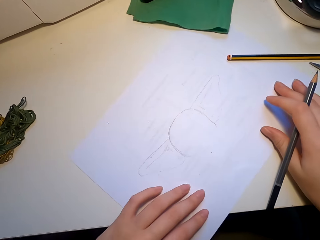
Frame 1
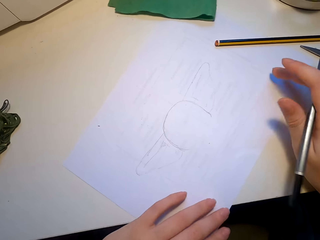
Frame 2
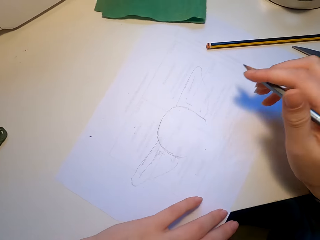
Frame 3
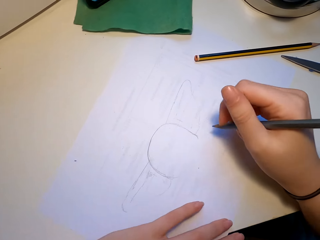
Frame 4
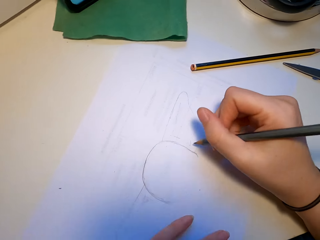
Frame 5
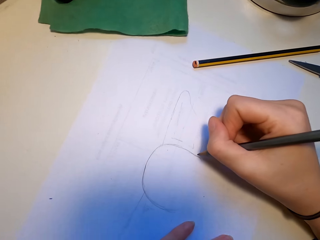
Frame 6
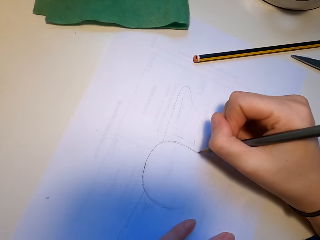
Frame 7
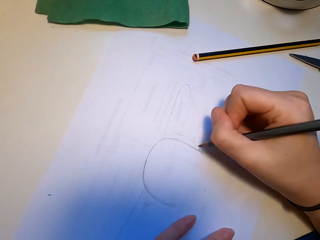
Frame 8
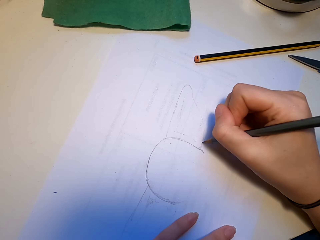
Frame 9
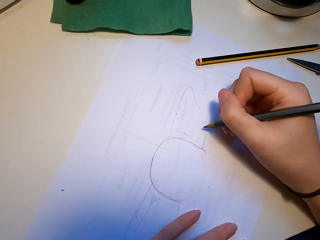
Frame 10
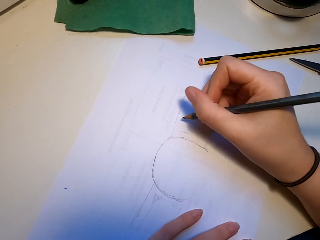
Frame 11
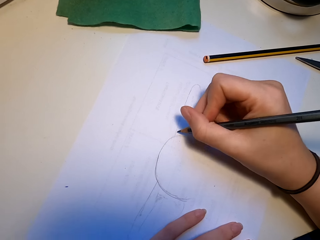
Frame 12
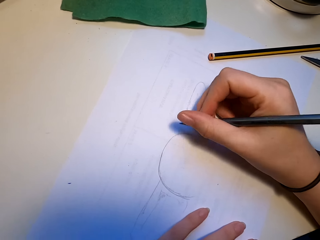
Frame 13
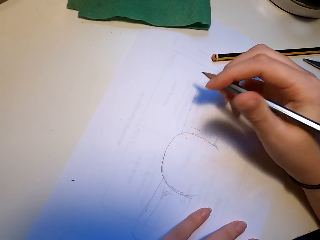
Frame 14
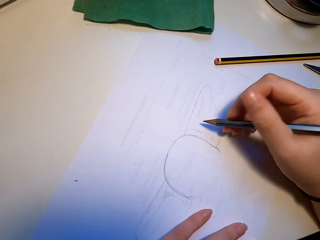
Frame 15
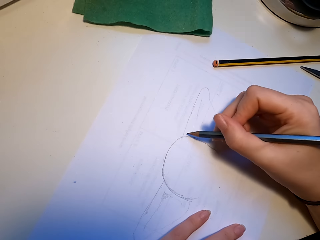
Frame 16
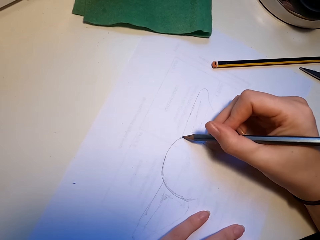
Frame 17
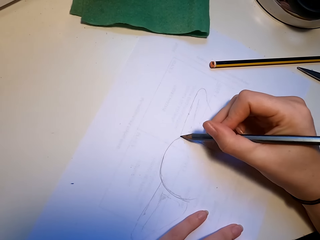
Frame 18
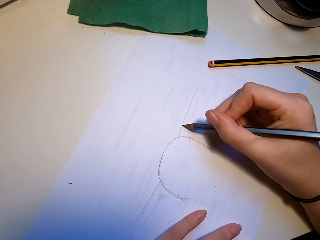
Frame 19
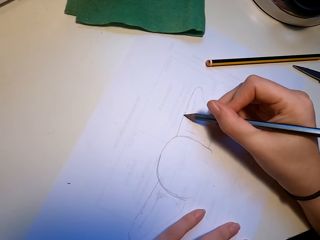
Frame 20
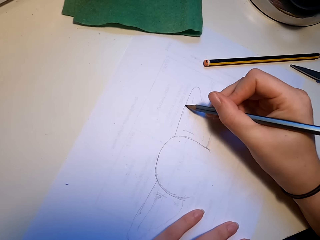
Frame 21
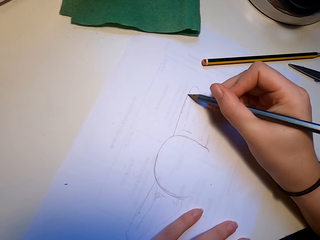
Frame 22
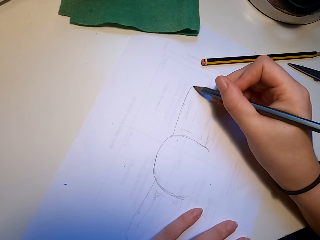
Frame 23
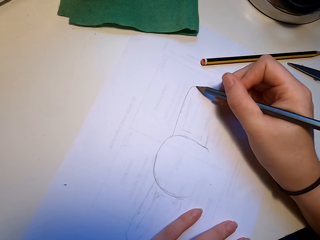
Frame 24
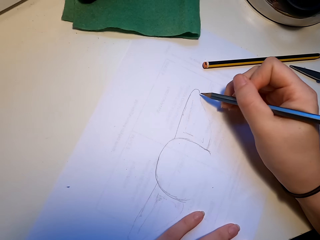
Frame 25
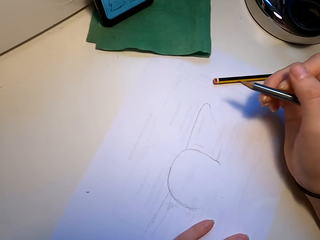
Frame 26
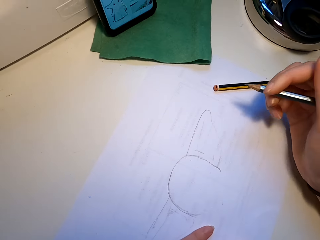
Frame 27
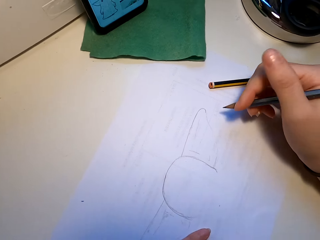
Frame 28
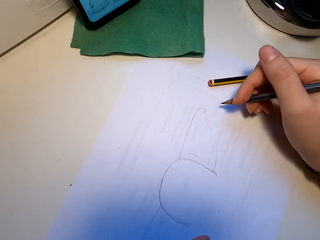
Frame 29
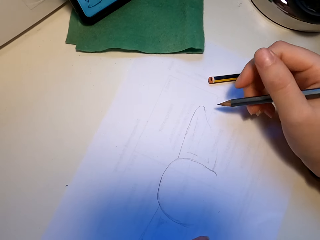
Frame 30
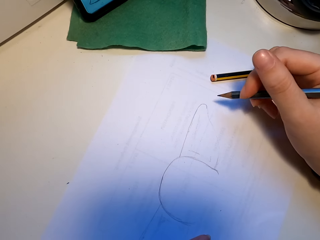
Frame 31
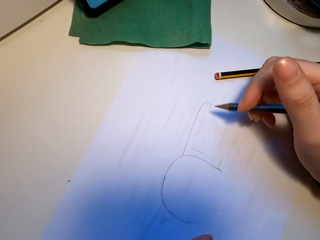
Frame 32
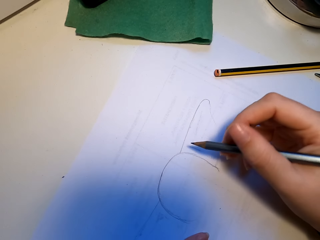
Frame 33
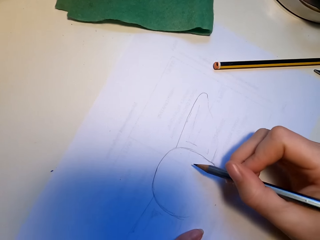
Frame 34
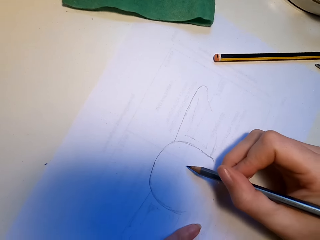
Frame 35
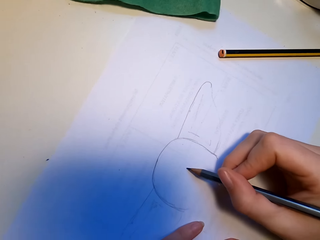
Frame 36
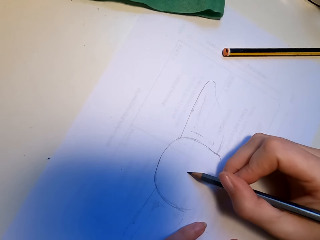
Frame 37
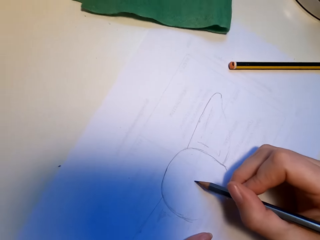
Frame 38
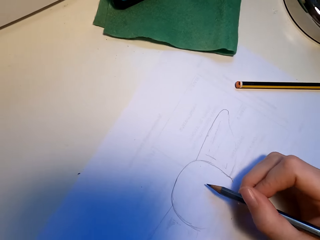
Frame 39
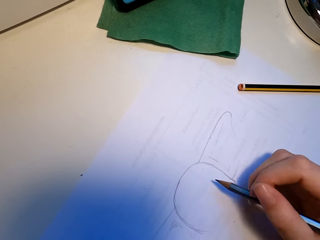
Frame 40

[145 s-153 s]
The camera wearer adjusts the paper. They draw.

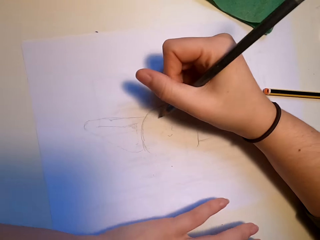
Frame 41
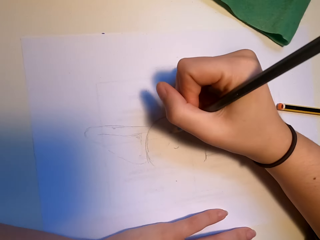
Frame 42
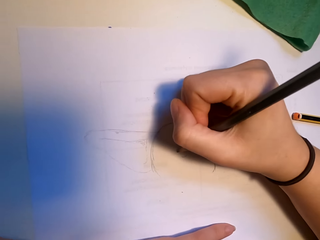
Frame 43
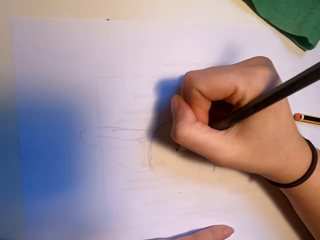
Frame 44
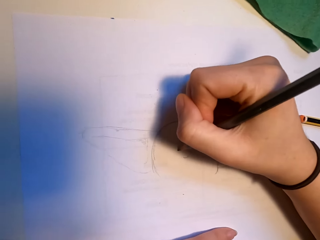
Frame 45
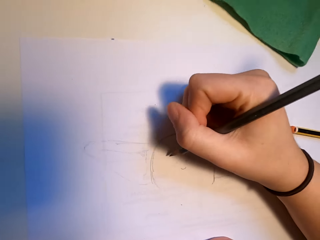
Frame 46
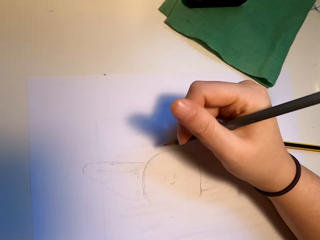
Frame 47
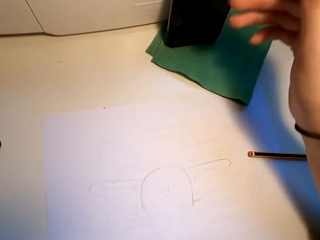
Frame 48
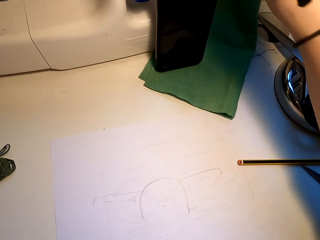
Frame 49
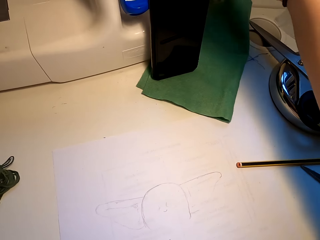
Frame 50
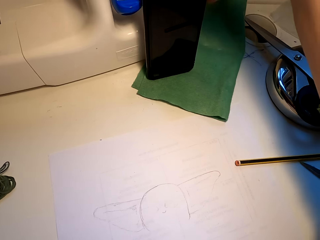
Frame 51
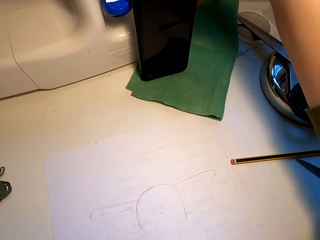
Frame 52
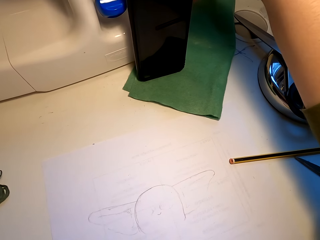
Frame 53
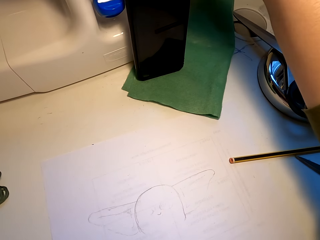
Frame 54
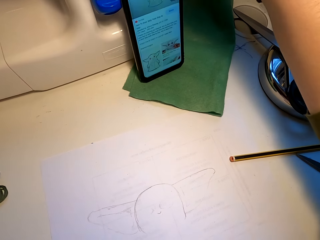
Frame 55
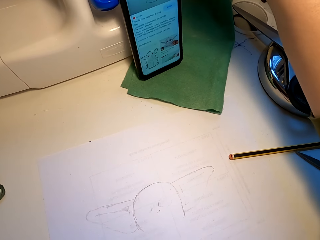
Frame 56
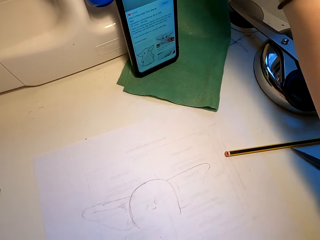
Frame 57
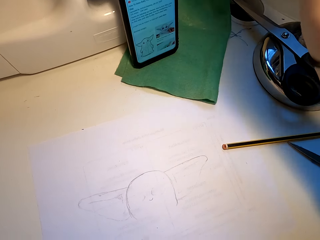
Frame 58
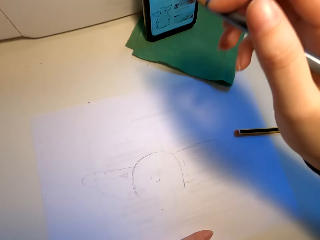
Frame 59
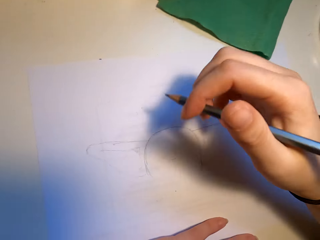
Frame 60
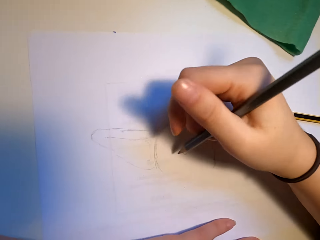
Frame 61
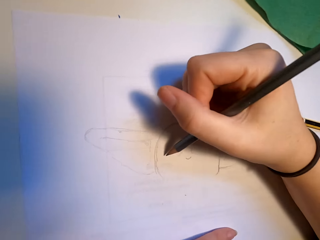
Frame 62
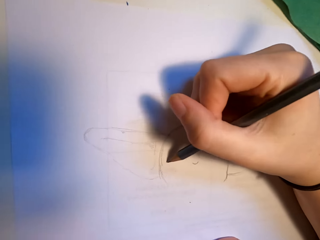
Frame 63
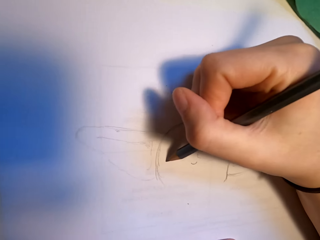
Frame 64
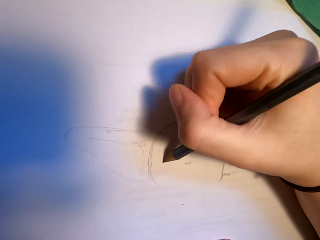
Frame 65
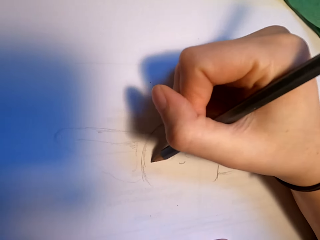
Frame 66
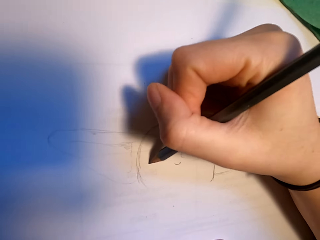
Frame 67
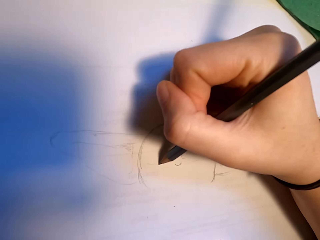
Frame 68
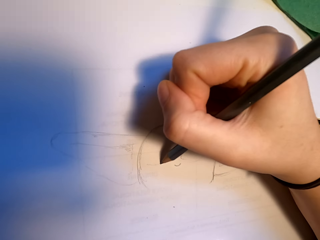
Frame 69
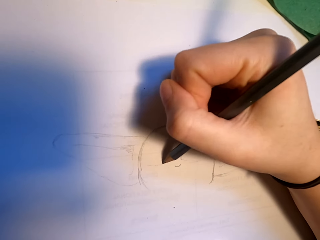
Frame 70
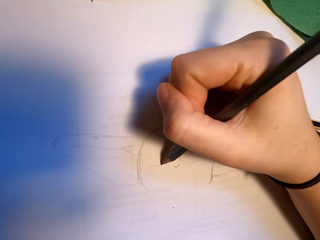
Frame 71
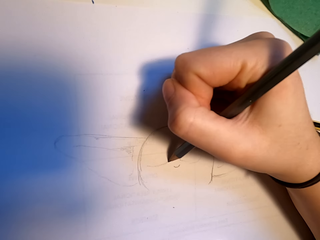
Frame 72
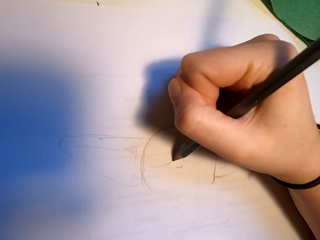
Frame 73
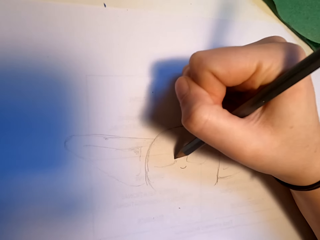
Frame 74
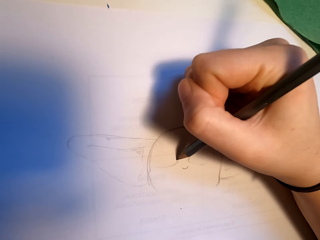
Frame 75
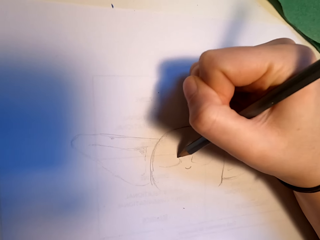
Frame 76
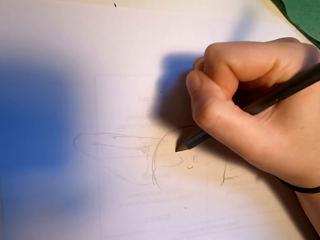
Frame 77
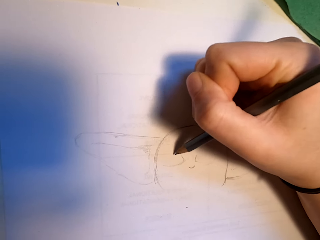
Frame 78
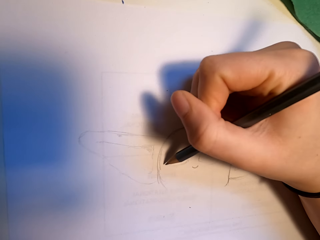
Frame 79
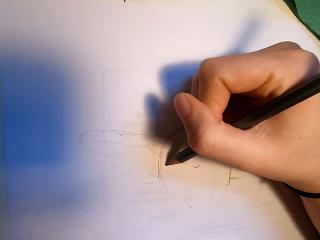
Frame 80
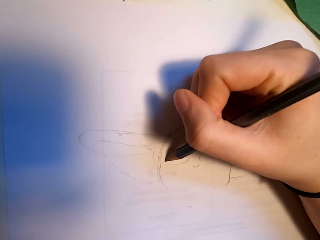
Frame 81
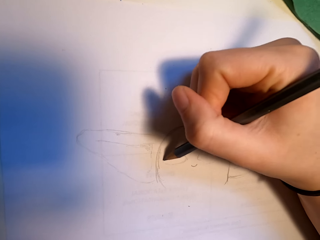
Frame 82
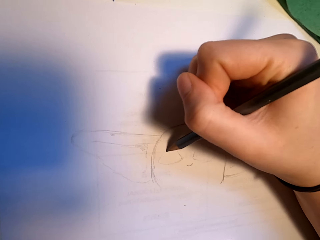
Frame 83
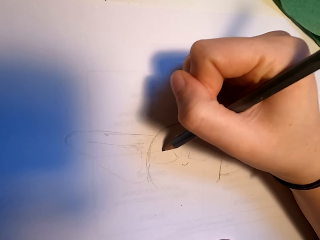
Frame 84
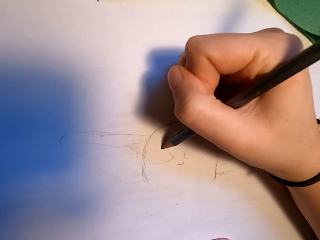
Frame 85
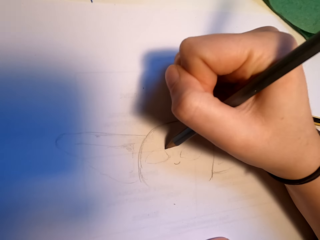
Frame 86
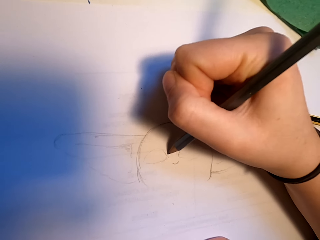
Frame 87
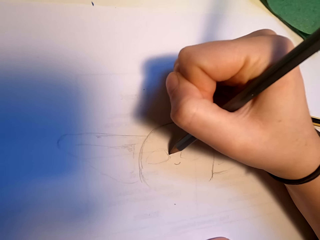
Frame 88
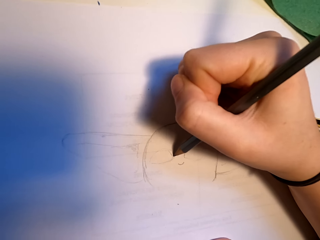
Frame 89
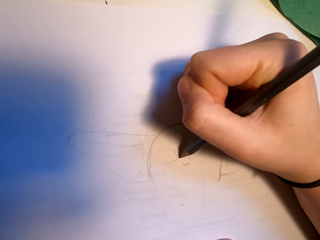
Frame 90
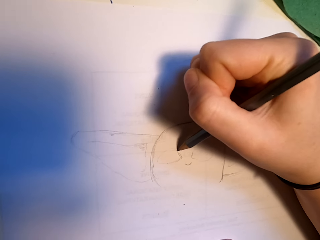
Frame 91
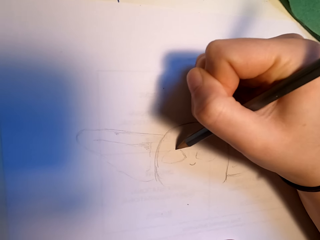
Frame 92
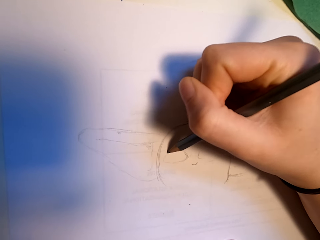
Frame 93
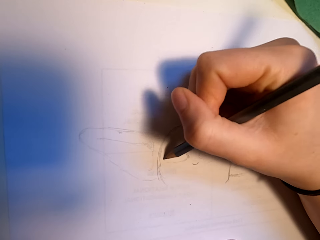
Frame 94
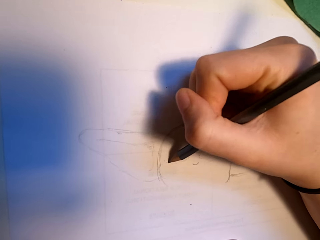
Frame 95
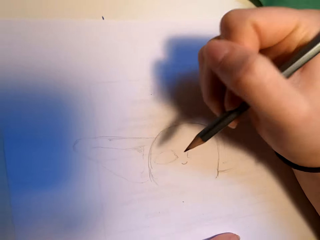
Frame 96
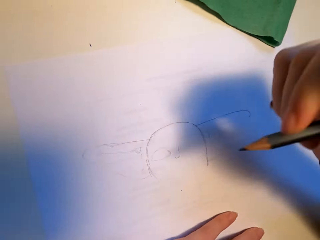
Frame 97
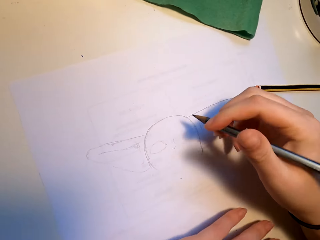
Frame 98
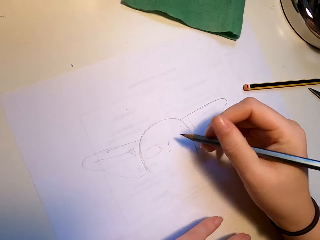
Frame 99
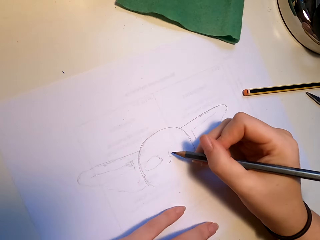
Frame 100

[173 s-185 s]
The camera wearer taps on the phone. They draw.

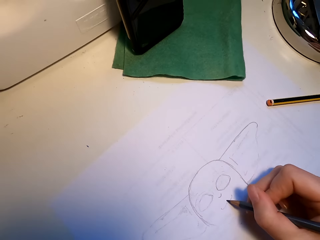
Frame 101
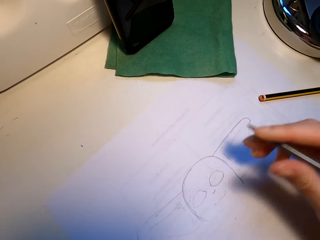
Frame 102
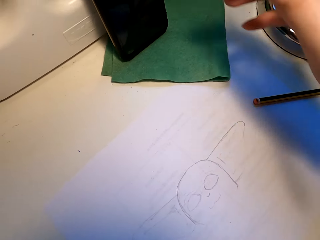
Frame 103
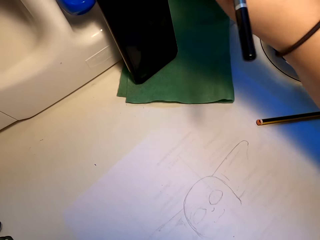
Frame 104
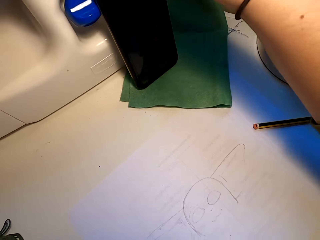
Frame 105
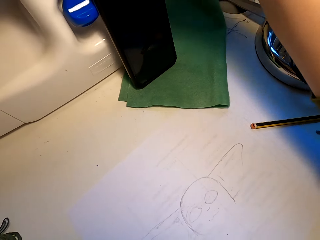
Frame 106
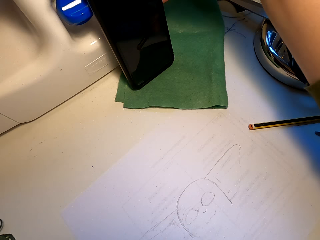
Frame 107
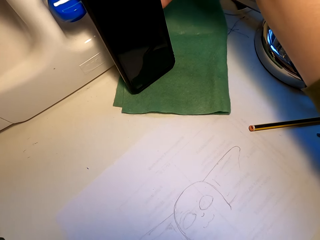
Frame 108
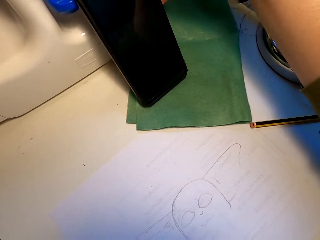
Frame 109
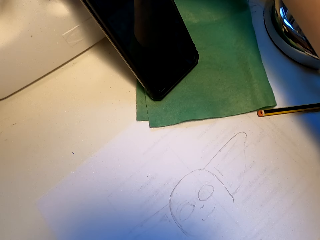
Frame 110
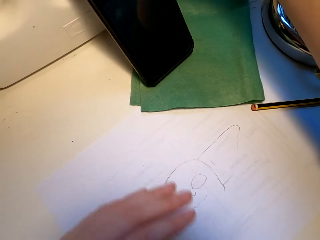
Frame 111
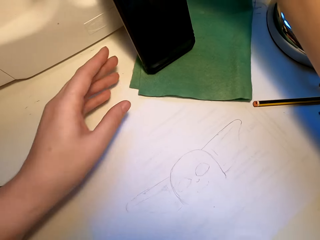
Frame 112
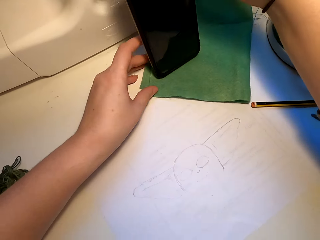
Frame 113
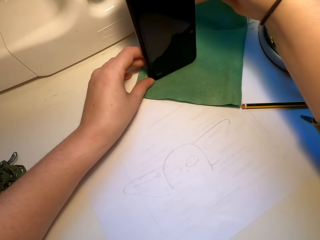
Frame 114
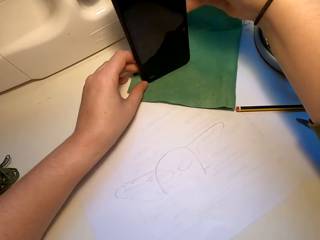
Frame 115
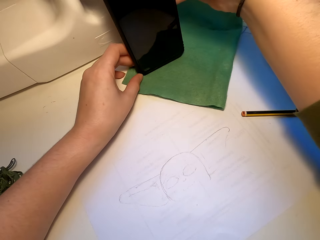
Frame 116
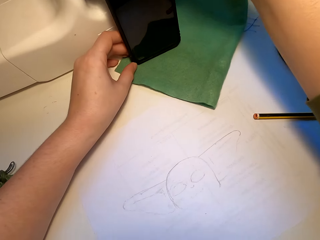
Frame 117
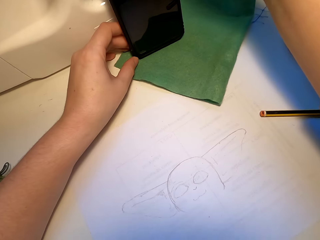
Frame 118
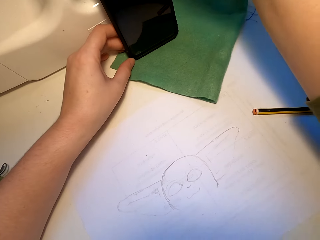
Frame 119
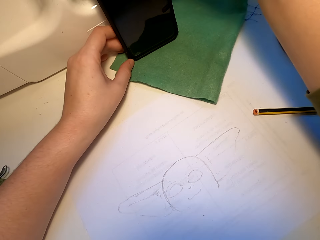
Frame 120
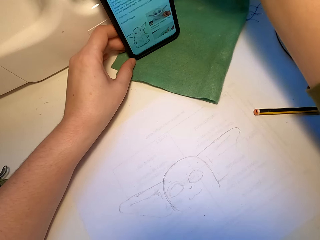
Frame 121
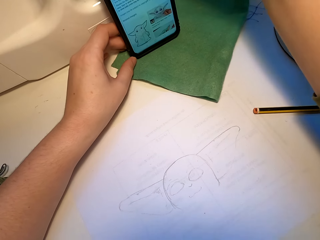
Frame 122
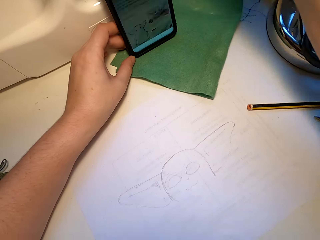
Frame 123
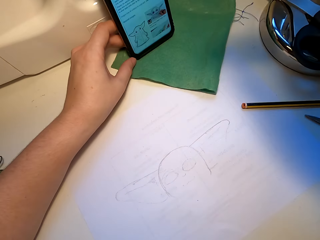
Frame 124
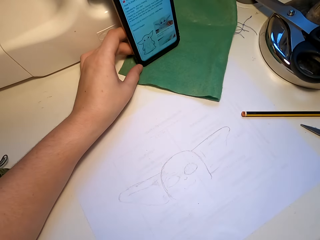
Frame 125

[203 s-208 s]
The camera wearer handles her phone.
